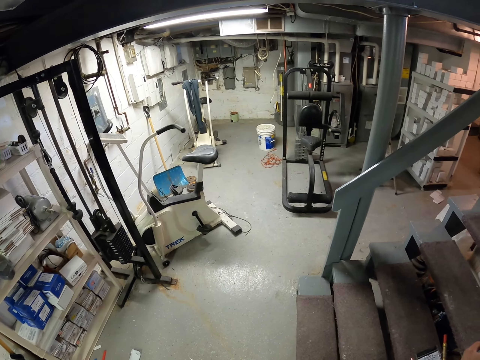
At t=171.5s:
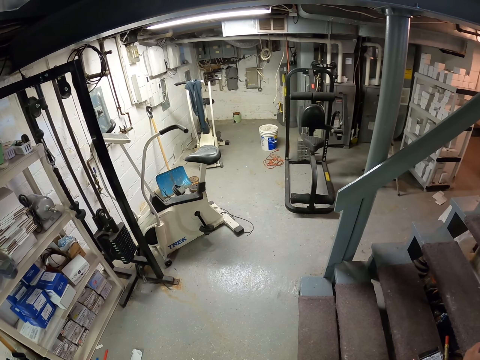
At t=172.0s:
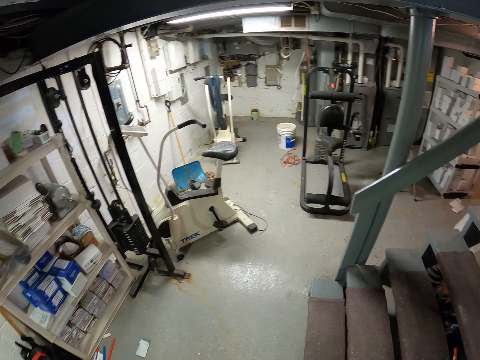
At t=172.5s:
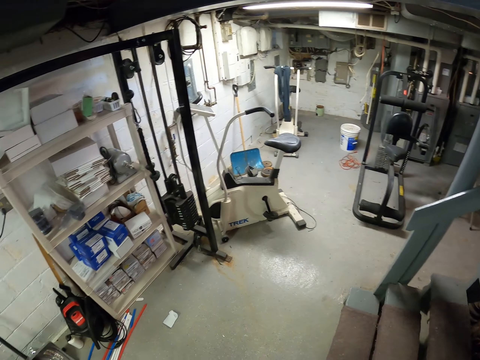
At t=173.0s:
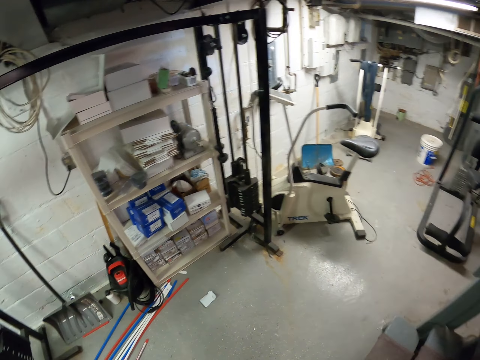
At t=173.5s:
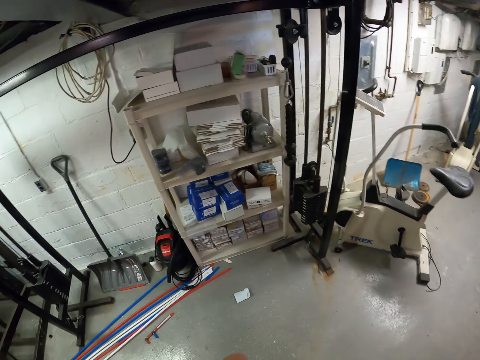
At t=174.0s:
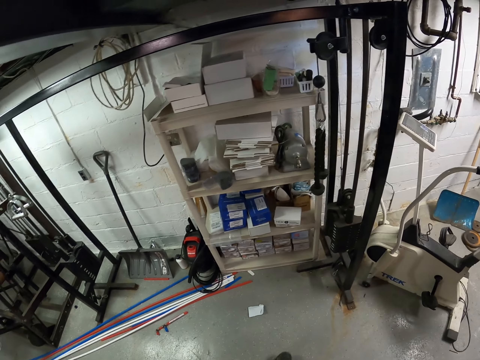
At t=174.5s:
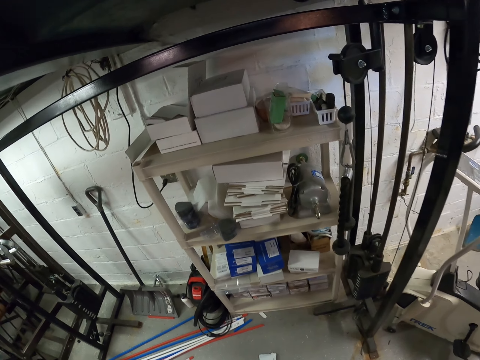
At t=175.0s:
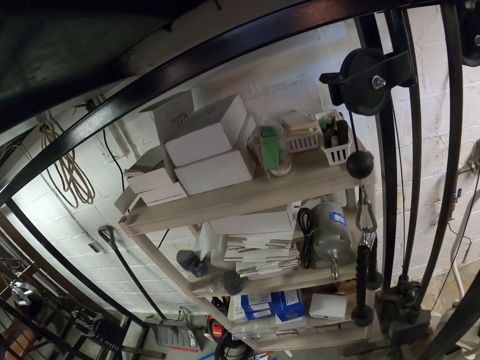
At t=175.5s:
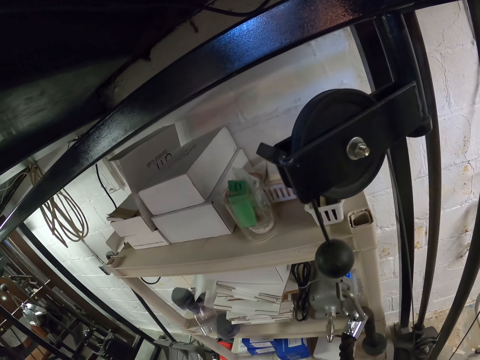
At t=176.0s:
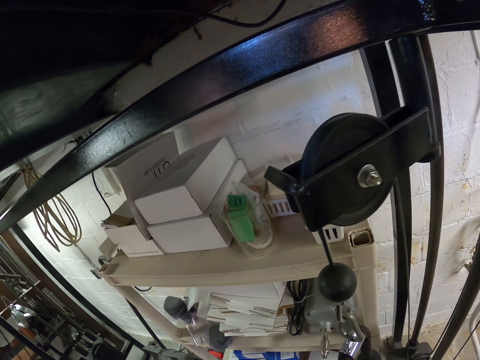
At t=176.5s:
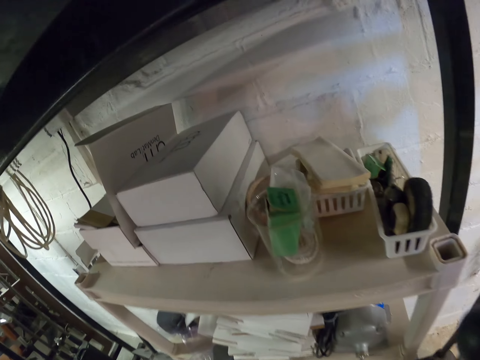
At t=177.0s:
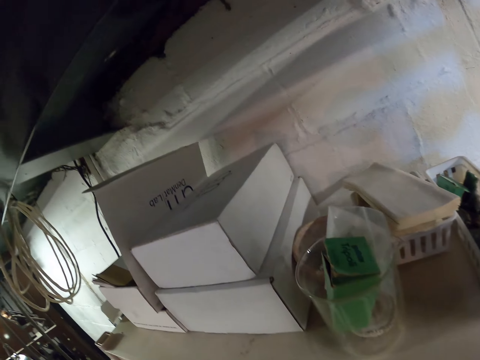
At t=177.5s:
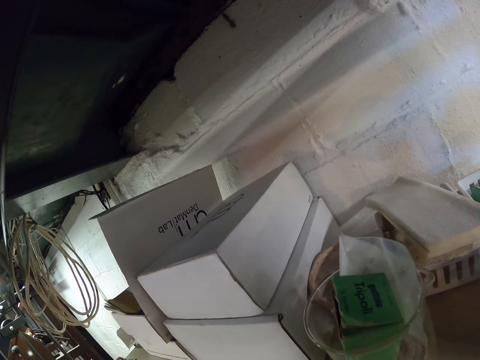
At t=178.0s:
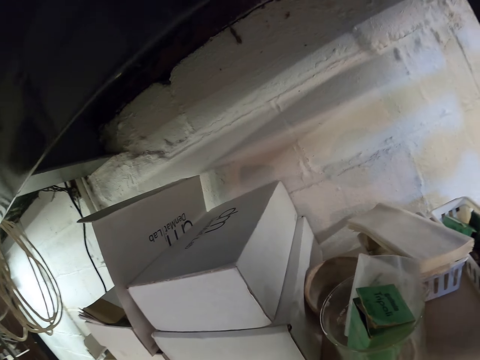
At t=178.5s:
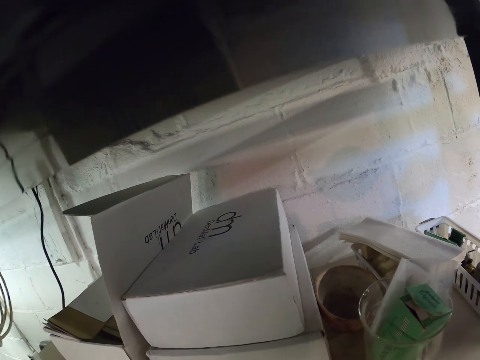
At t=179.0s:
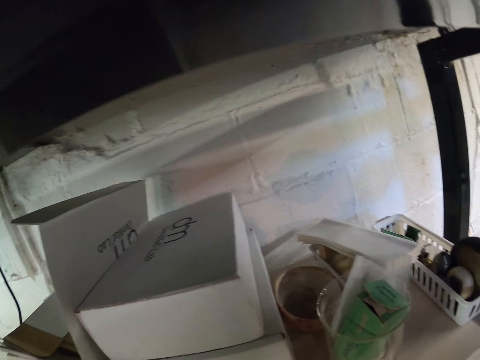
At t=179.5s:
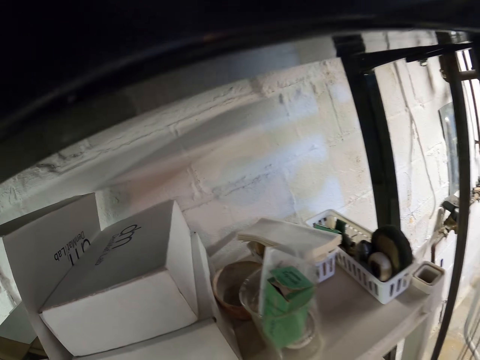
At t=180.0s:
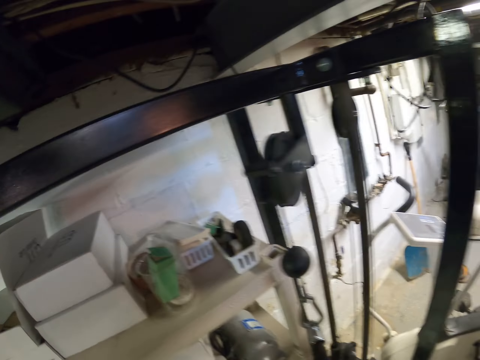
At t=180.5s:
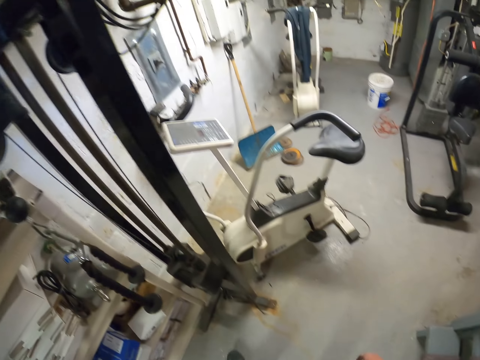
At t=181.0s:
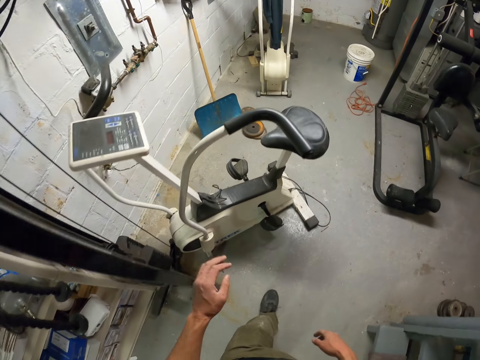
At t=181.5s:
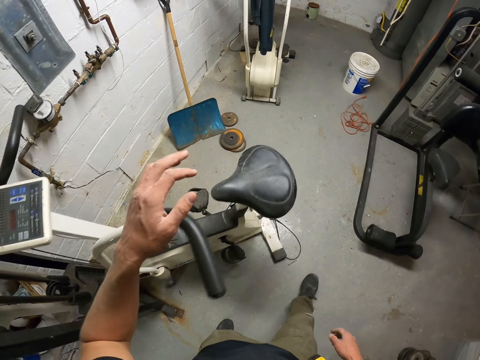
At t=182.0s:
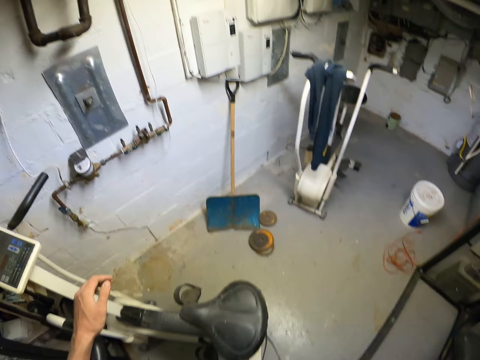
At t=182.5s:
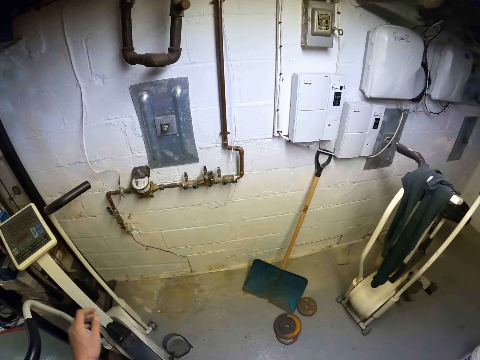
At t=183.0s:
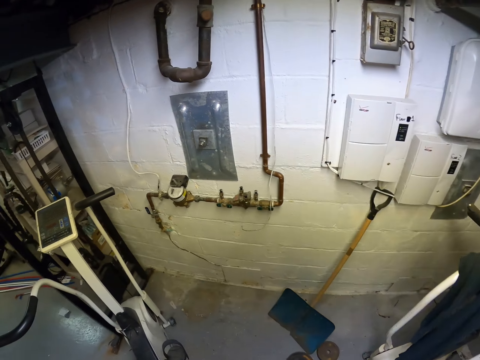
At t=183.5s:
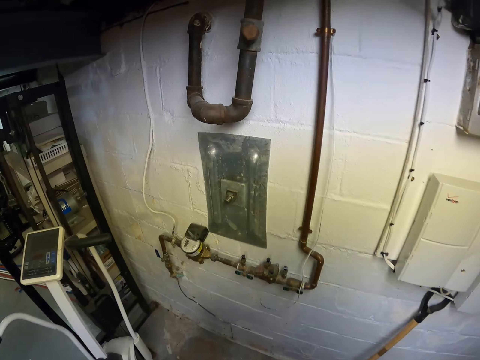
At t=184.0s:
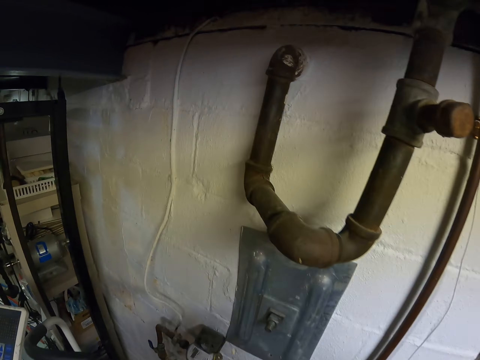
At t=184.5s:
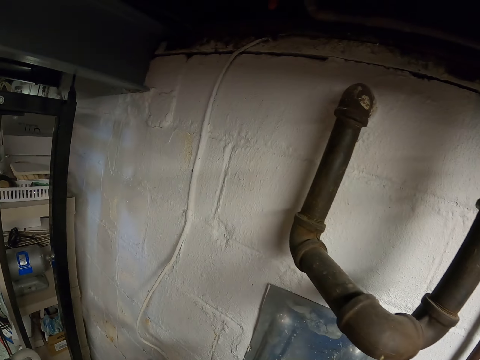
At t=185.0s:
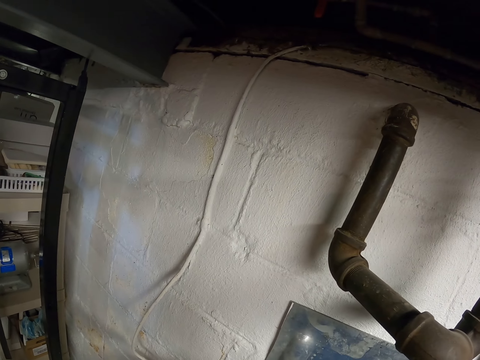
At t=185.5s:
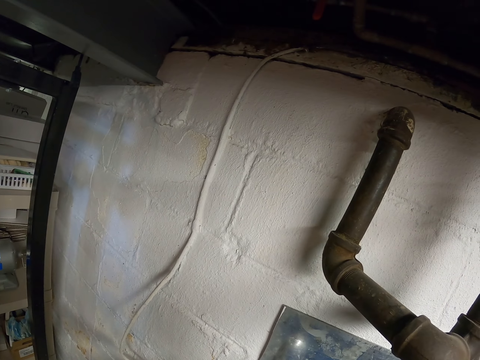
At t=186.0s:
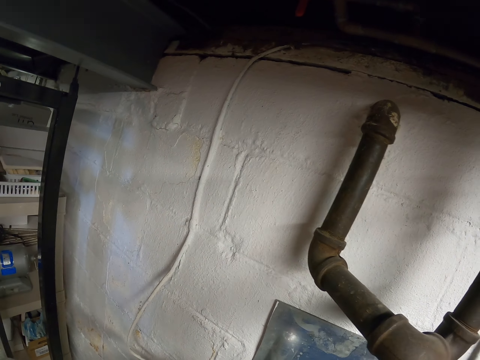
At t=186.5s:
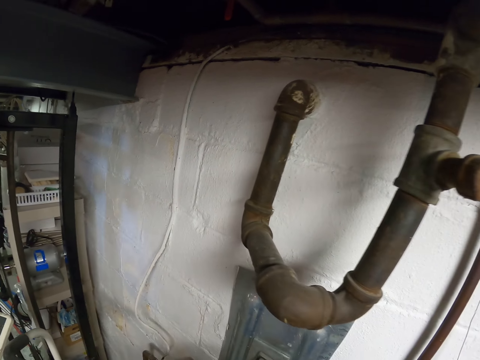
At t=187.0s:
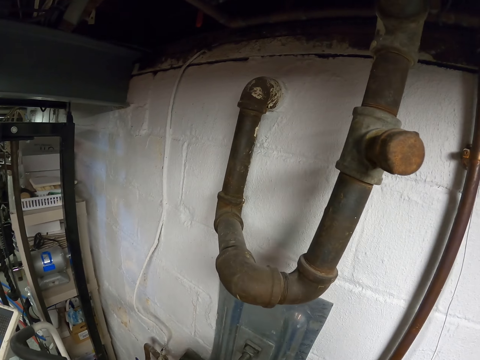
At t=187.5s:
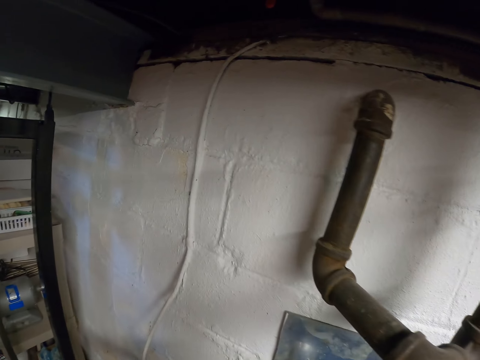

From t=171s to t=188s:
The camera wearer walks to the shelf. They put the hand on the handle. They touch a treadmill. They look around the room.

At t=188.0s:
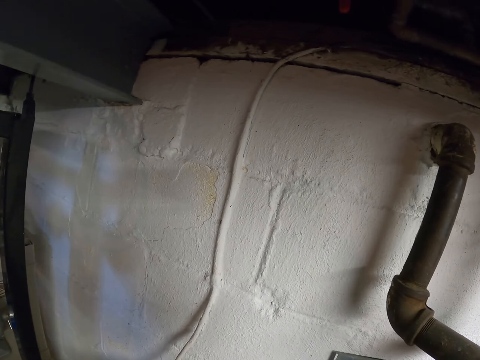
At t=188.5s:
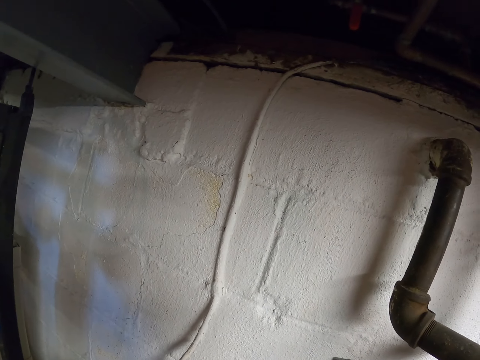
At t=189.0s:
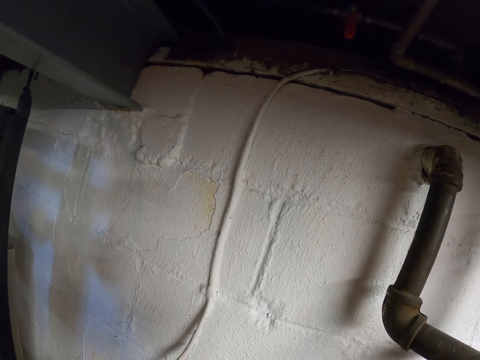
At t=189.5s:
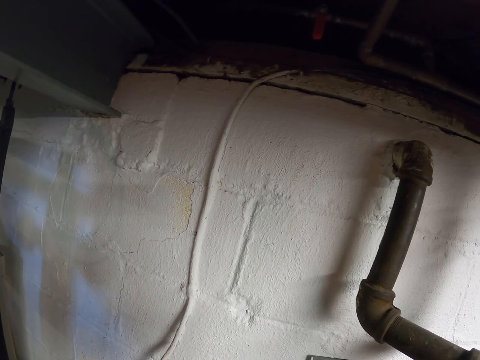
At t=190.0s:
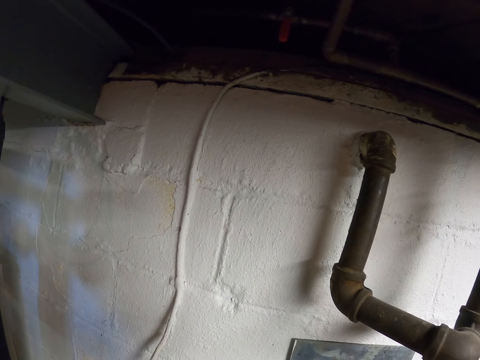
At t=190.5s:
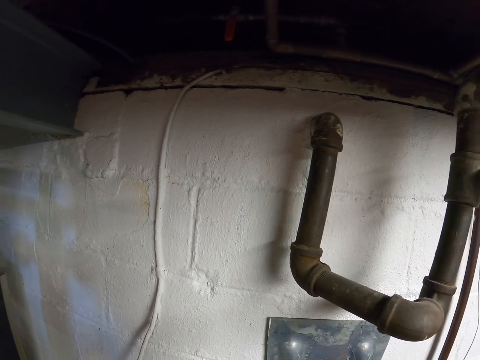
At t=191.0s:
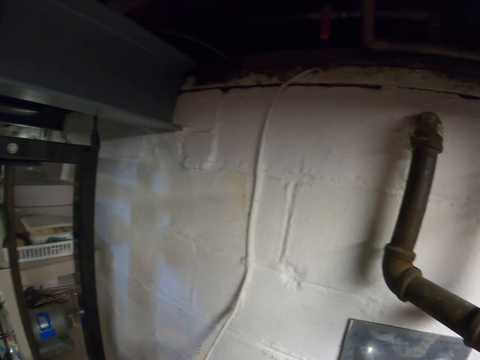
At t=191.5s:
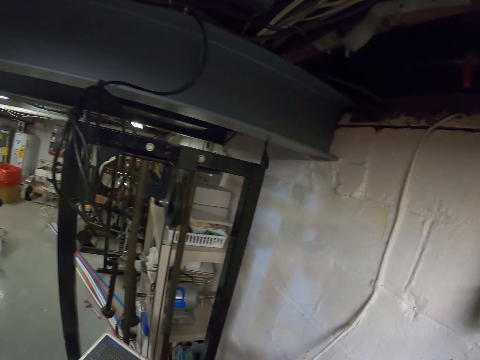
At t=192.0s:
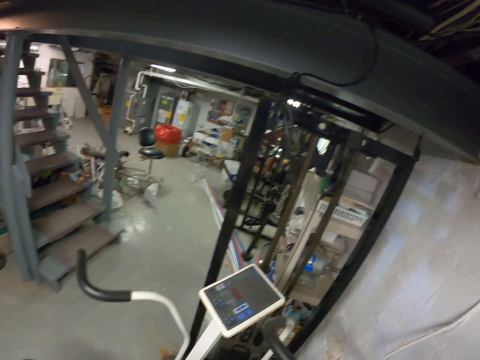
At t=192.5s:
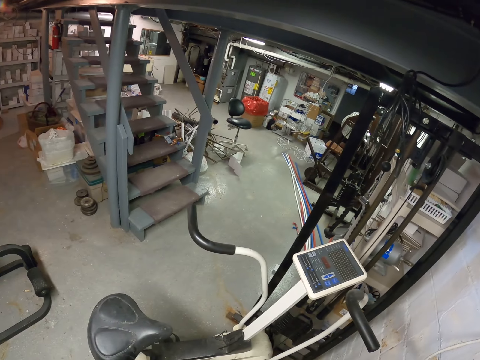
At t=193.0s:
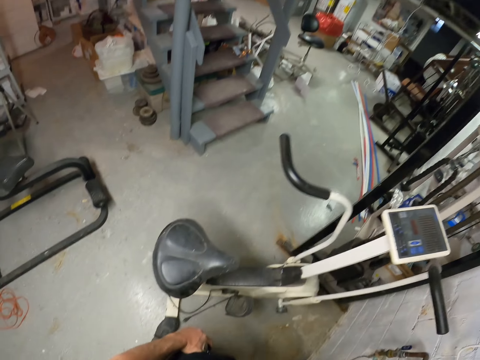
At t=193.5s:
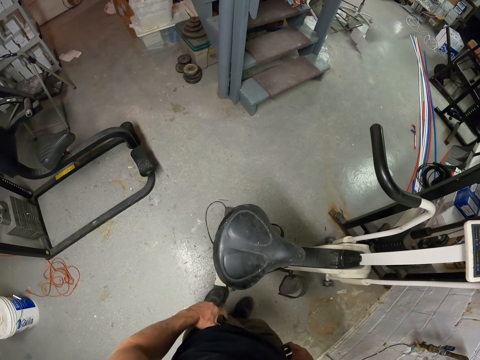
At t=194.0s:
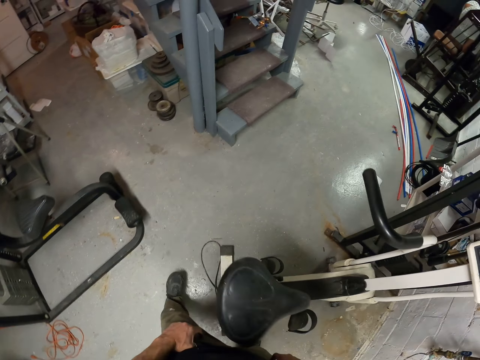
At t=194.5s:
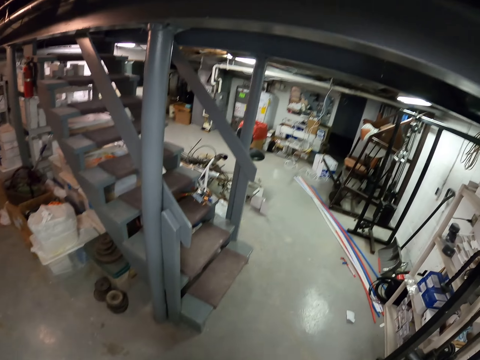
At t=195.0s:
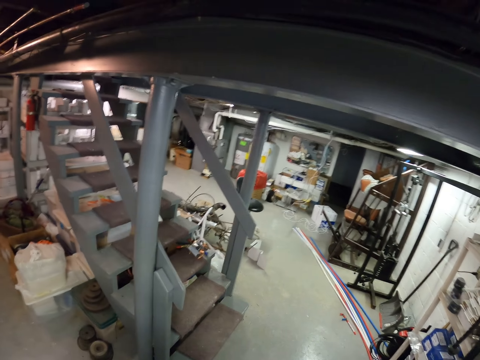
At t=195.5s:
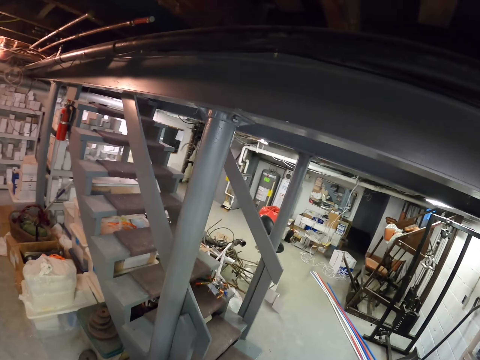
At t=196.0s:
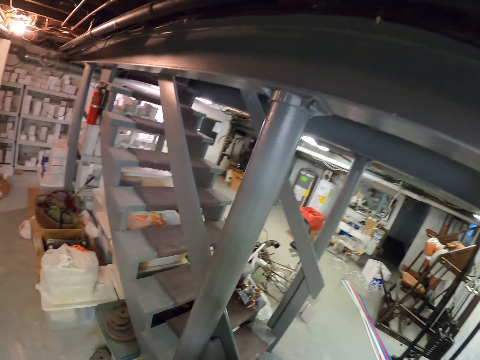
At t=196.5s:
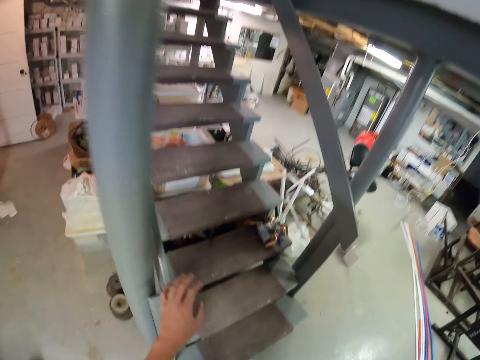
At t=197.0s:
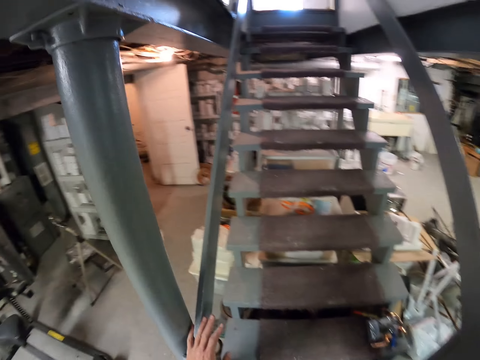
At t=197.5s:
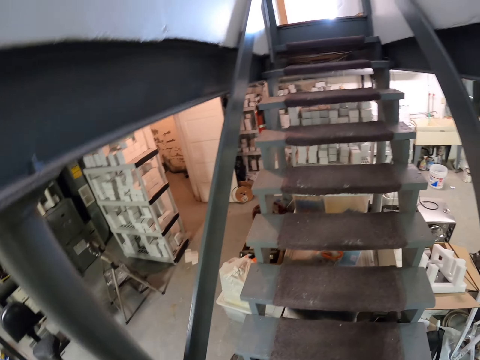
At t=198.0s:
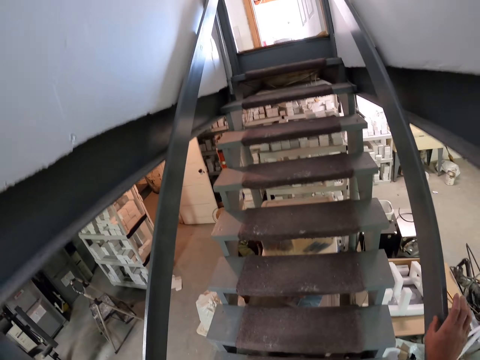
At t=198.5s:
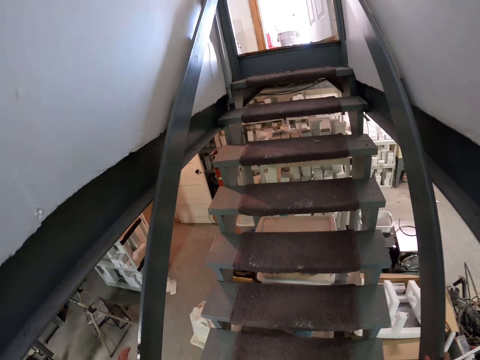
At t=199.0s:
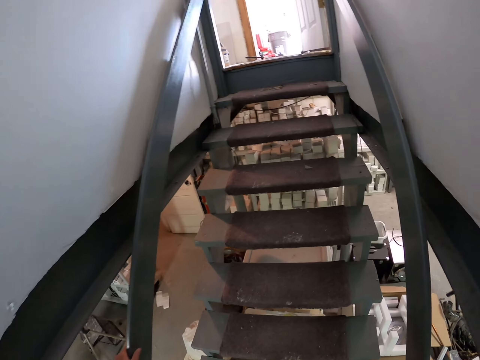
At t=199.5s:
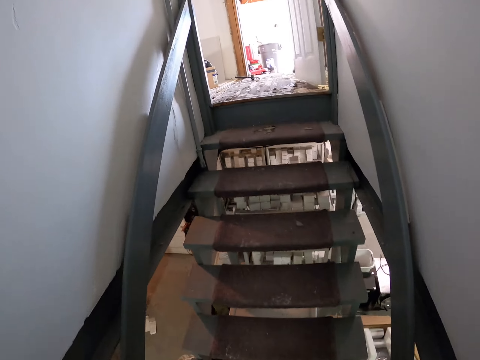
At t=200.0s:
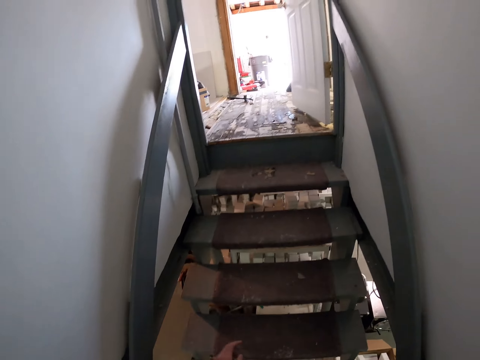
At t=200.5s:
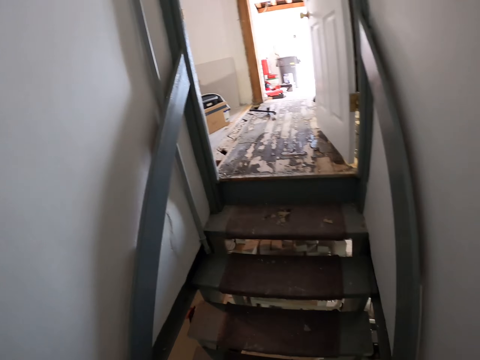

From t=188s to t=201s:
The camera wearer walks to the staircase. They move the hand to the stairs. They walk up the stairs. They move the hands on the staircase rail.
